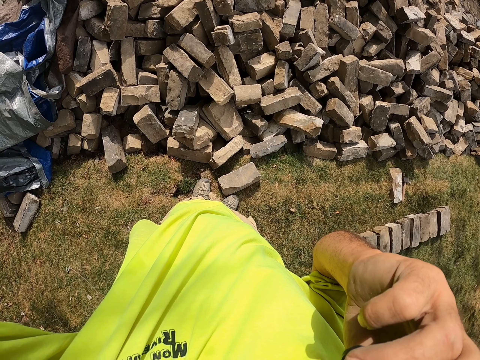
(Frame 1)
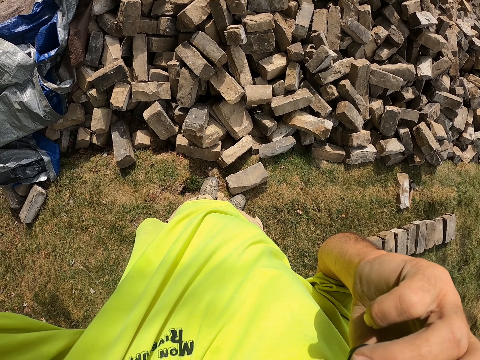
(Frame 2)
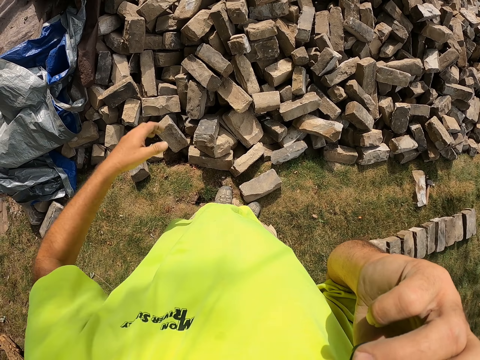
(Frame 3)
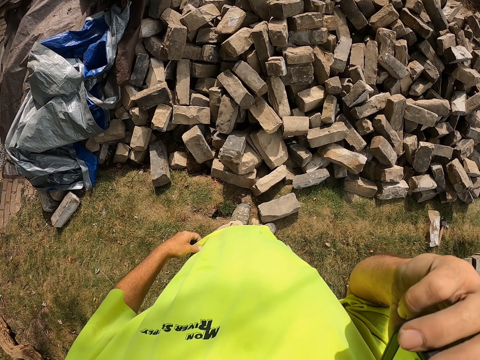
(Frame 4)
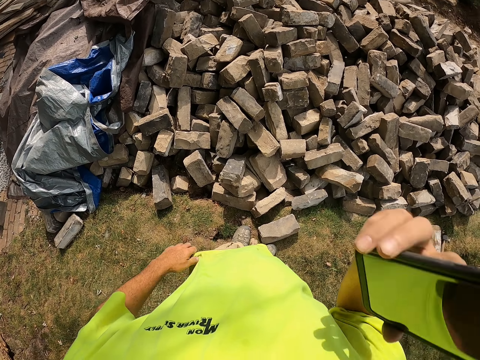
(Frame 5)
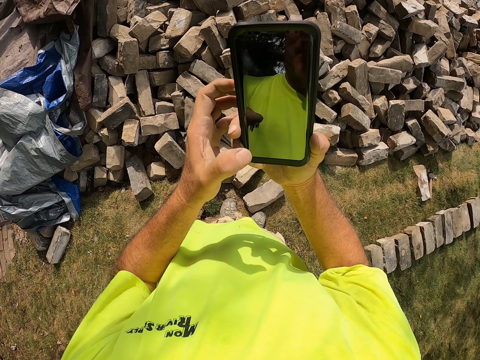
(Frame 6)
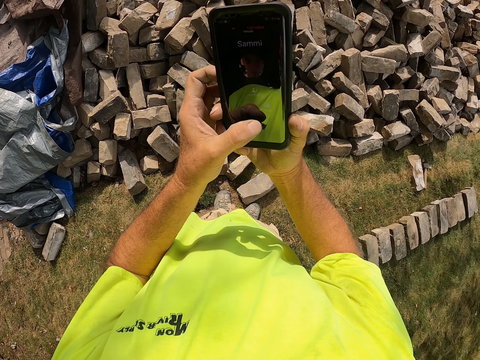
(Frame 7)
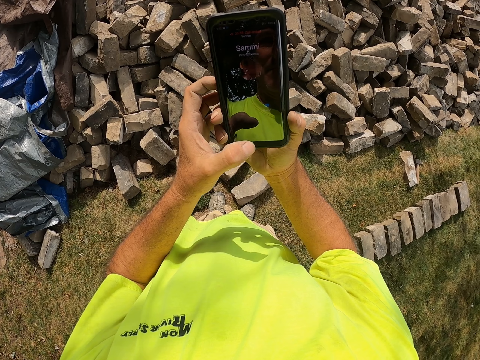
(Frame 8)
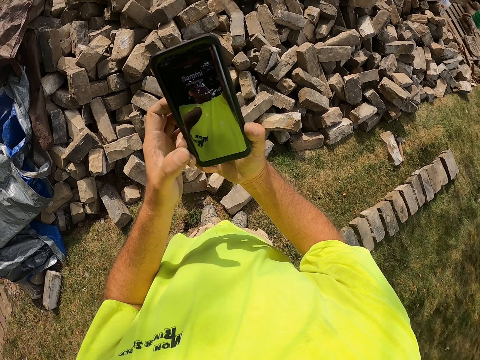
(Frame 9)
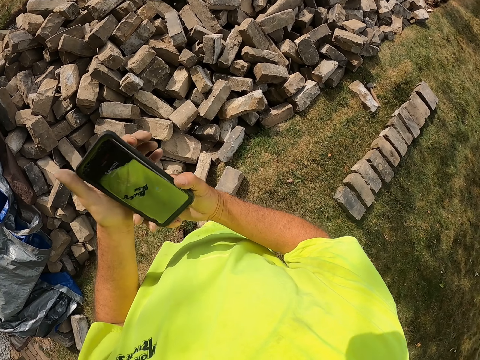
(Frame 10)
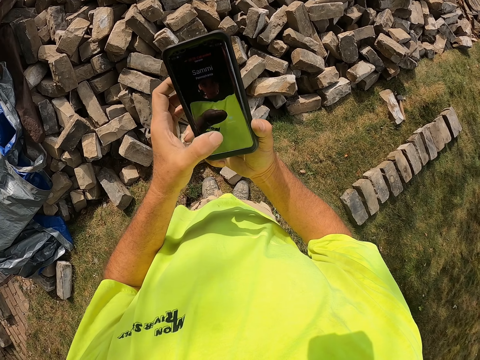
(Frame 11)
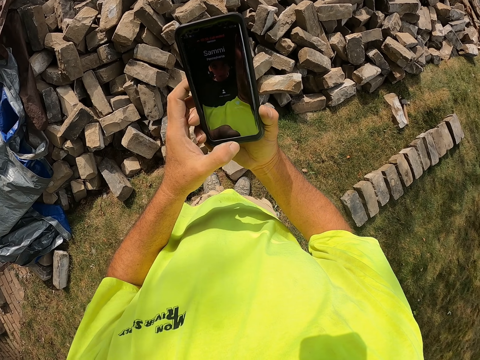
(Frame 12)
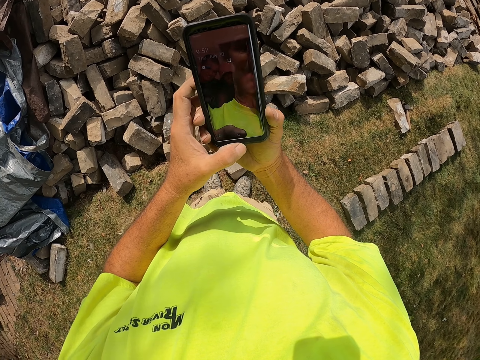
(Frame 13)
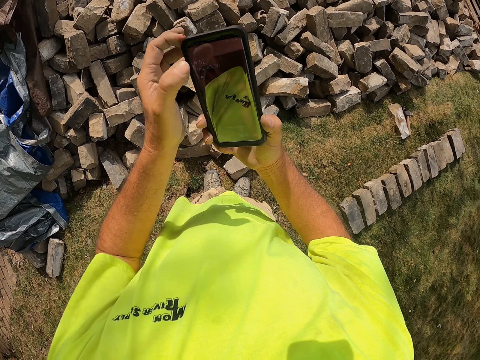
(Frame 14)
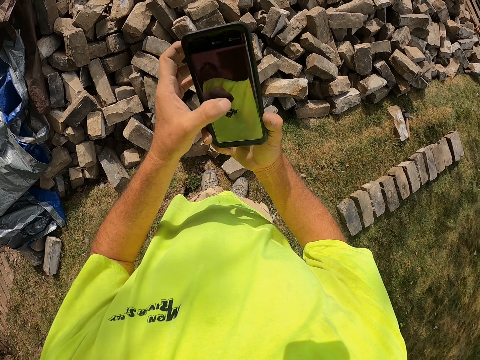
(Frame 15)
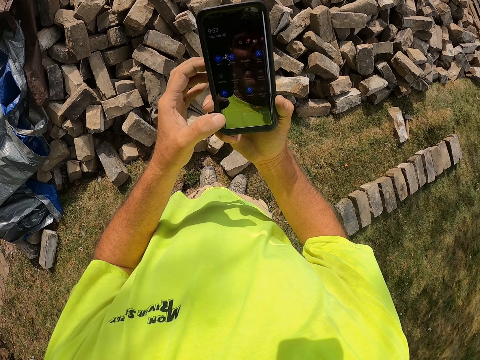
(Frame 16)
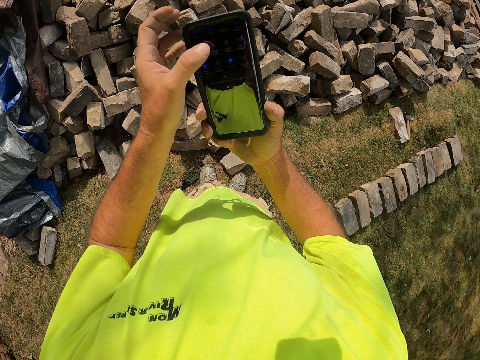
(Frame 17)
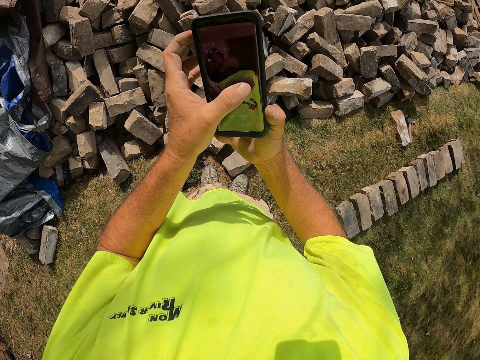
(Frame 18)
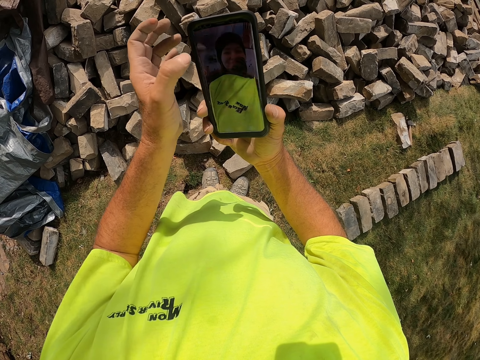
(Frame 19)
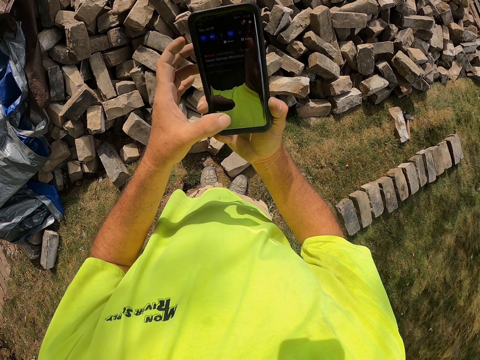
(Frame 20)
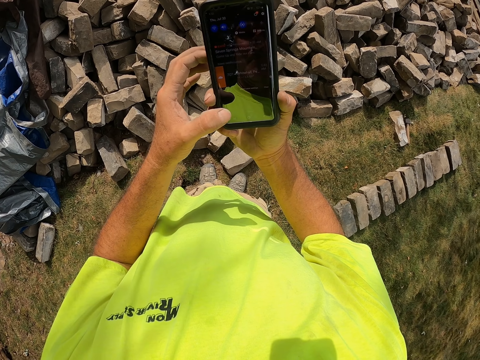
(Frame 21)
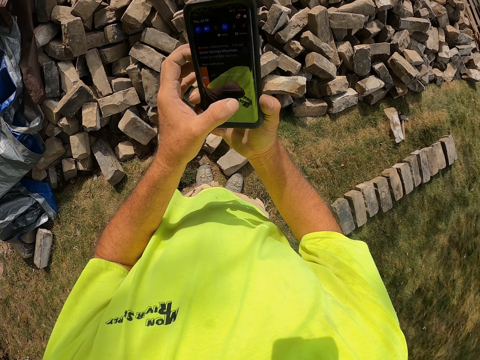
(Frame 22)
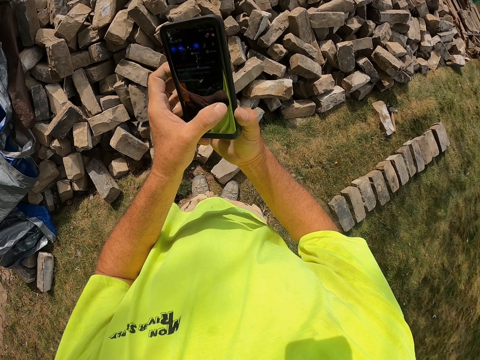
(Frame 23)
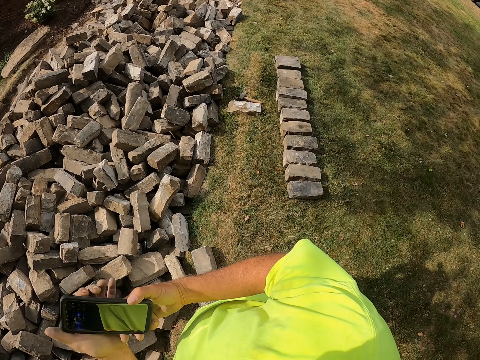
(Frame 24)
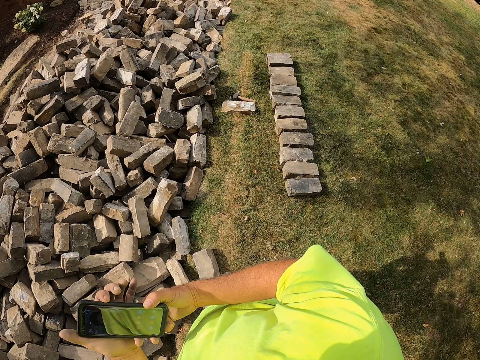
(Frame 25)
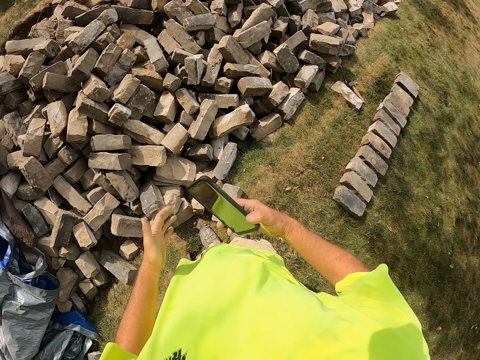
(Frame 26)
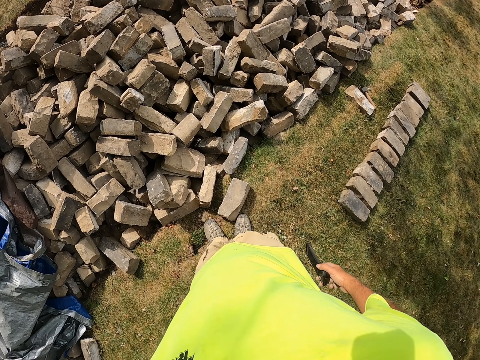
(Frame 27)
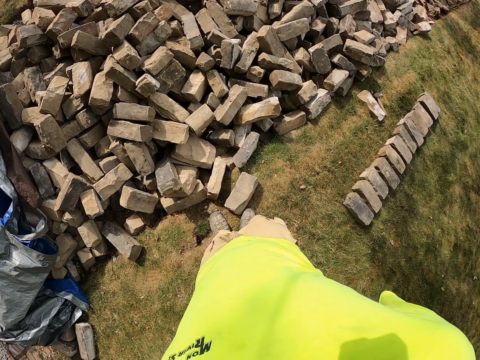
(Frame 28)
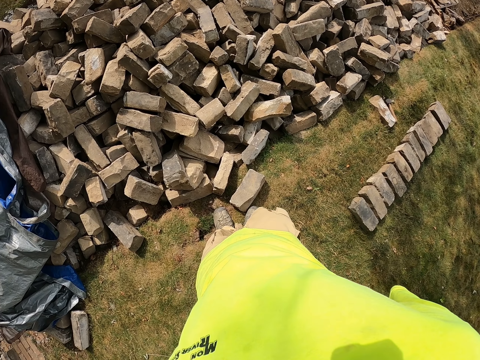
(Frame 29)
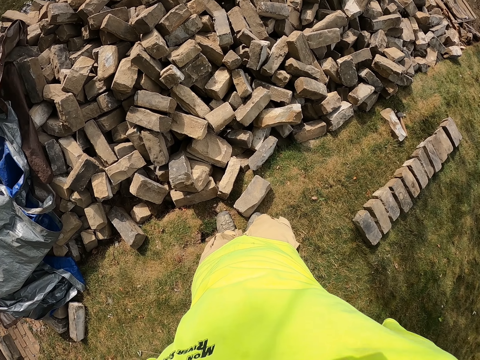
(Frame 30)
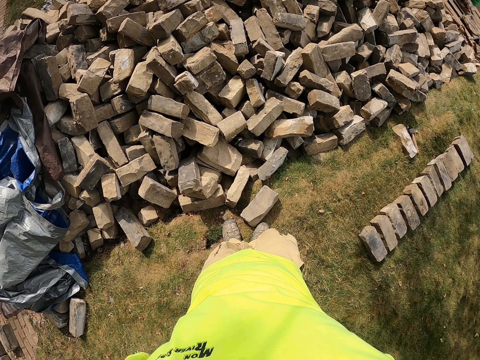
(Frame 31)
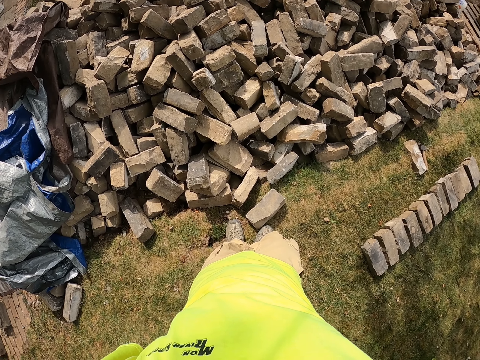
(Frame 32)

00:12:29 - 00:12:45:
The camera wearer lowers the right hand. They hold the phone. They operate the phone. They operate on the phone. They put the phone in the back pocket.

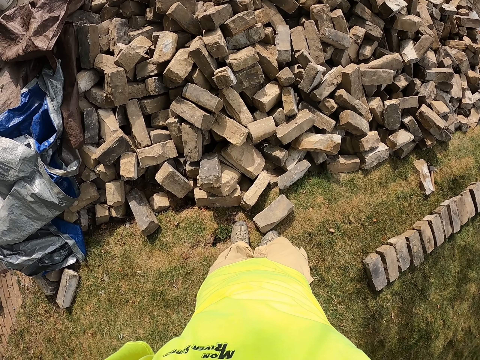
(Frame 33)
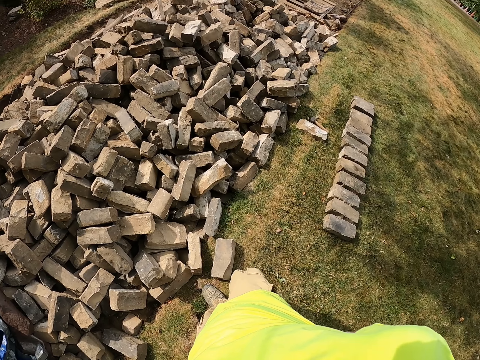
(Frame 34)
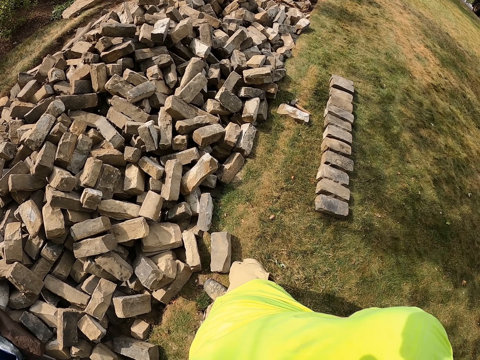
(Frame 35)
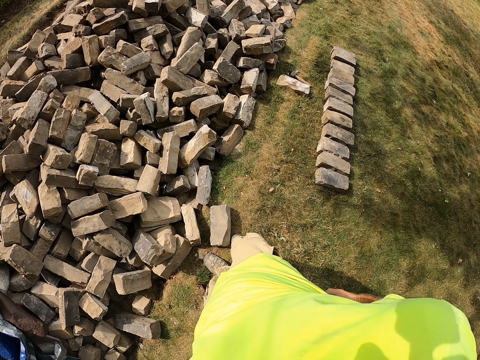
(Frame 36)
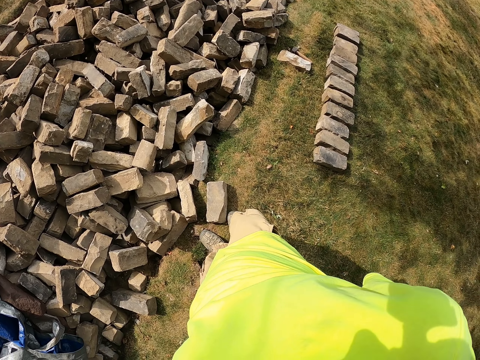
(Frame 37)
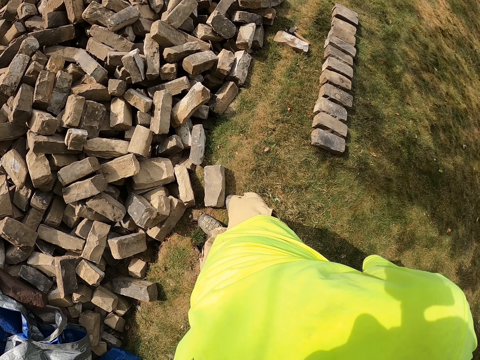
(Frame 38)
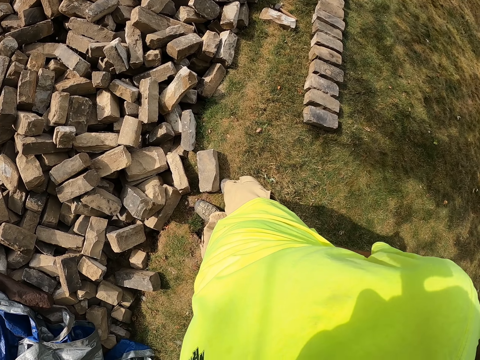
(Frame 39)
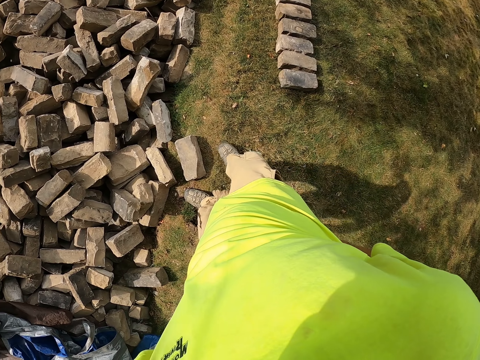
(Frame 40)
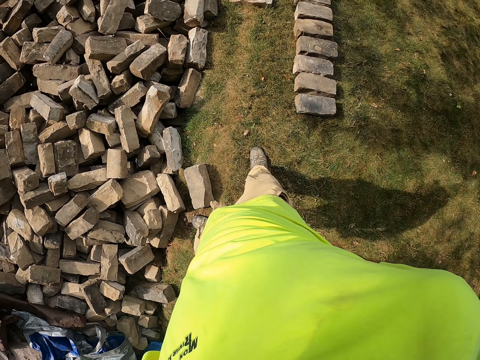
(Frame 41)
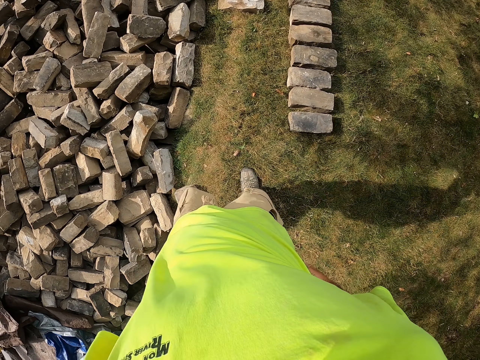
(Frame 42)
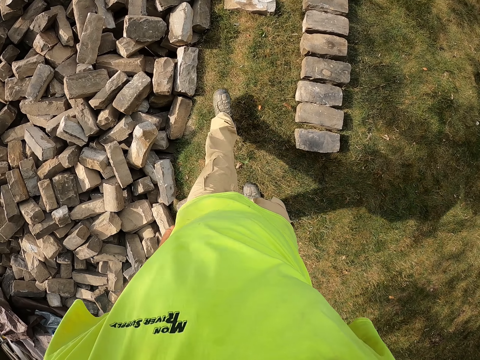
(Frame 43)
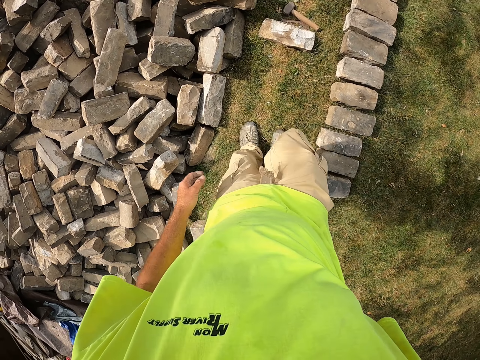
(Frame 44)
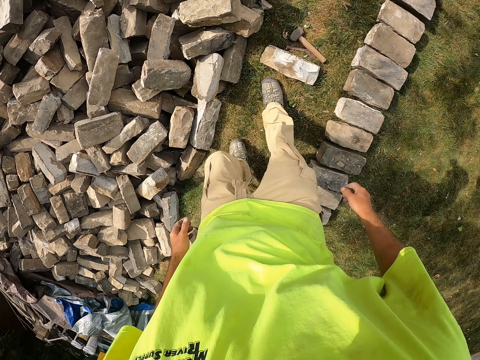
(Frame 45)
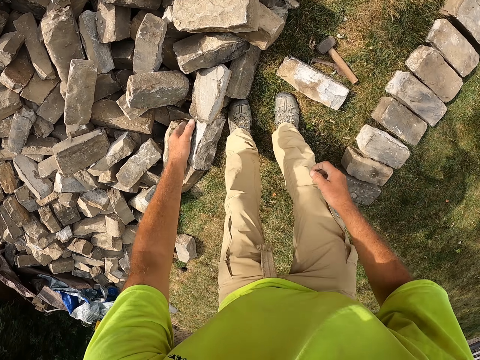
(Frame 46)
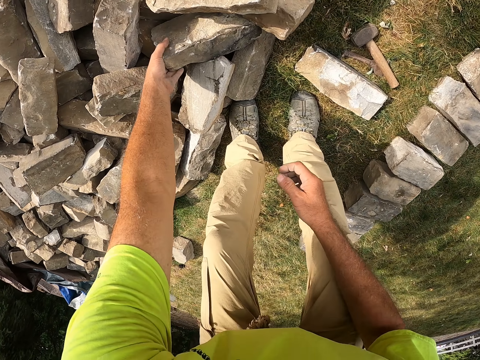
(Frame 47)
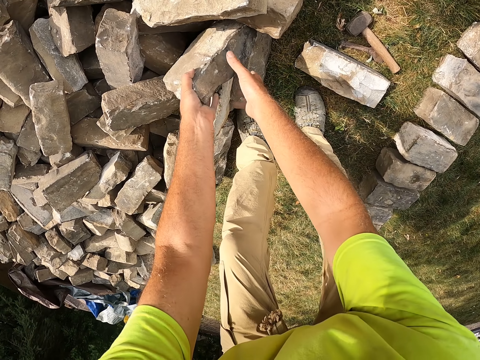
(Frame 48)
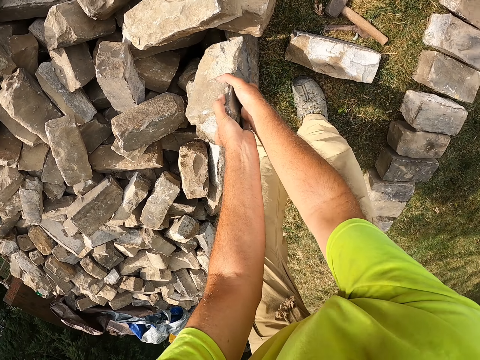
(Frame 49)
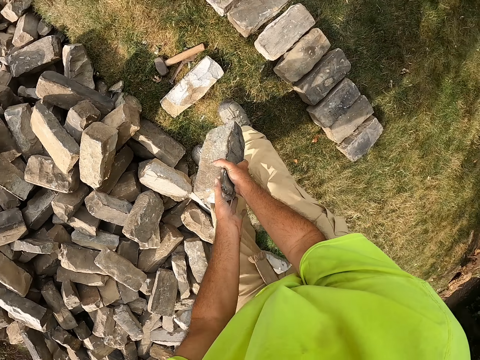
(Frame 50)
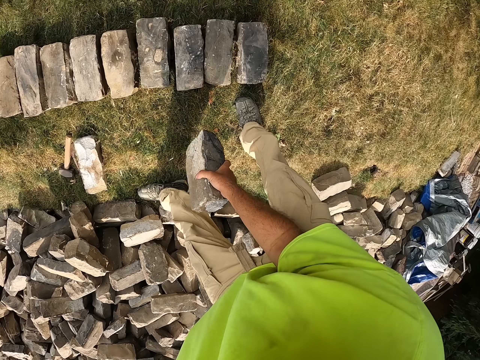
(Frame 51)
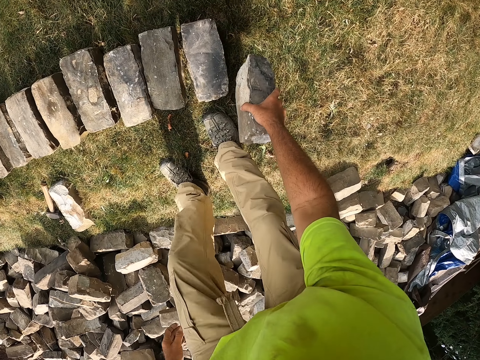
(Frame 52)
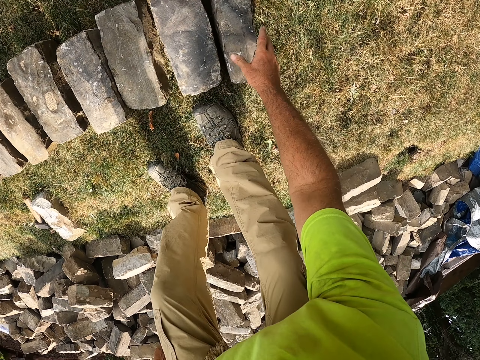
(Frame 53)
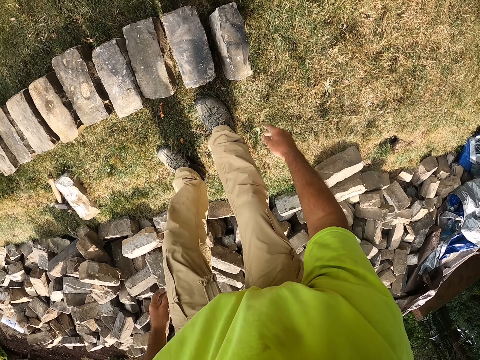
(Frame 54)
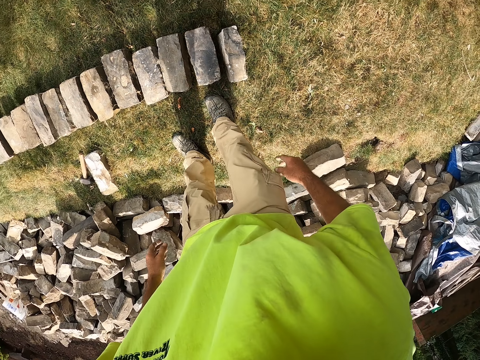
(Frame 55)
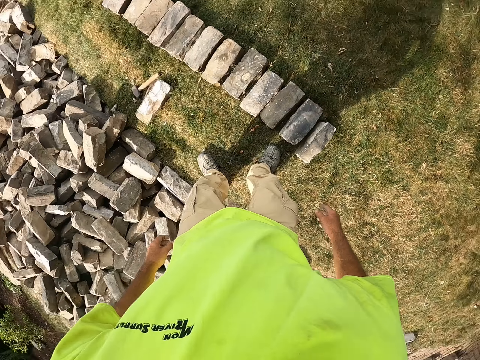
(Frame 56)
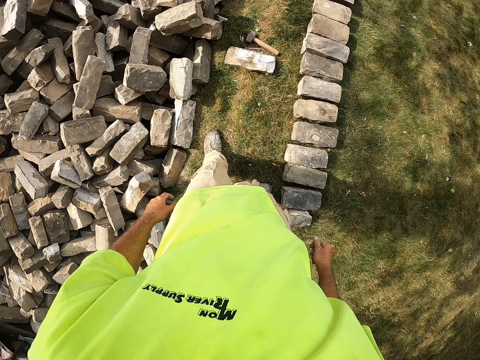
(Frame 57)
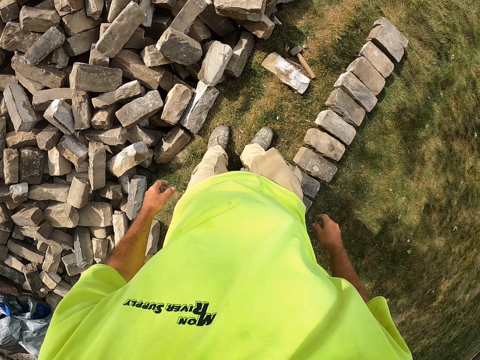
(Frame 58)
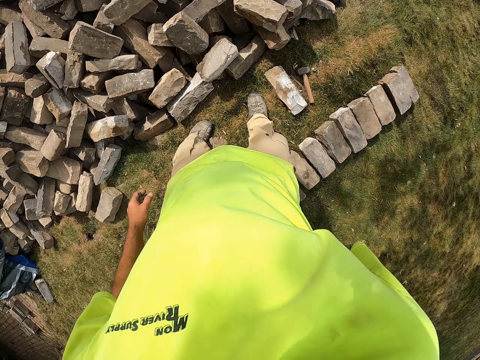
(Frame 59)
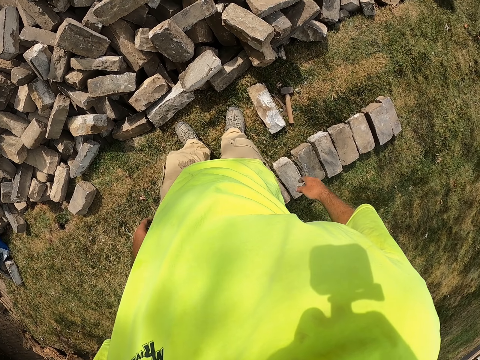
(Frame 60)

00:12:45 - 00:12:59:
The camera wearer looks at the bricks. They walk. They pick a brick. They put the brick on the grass. They turn.
